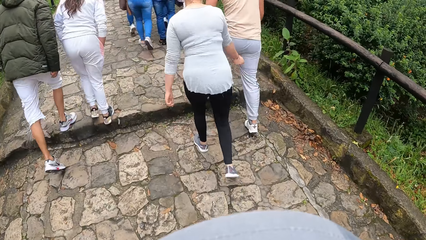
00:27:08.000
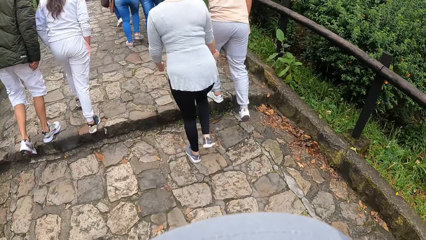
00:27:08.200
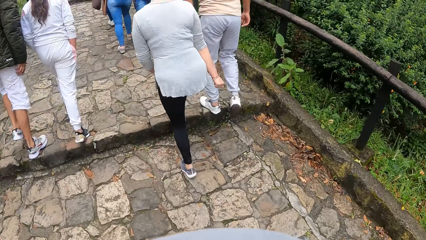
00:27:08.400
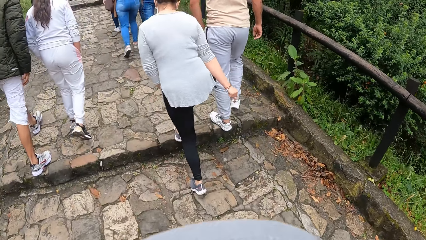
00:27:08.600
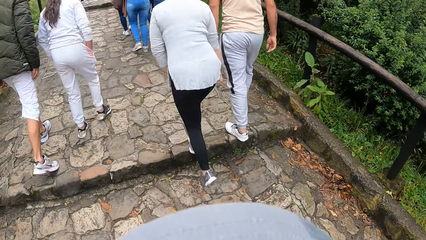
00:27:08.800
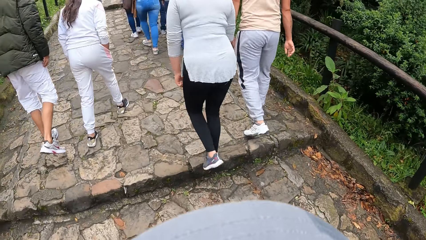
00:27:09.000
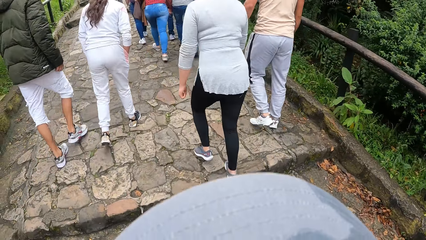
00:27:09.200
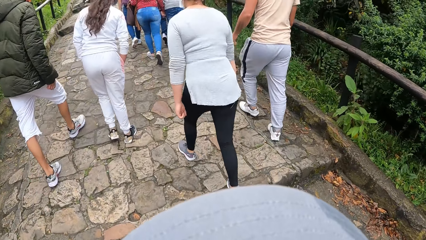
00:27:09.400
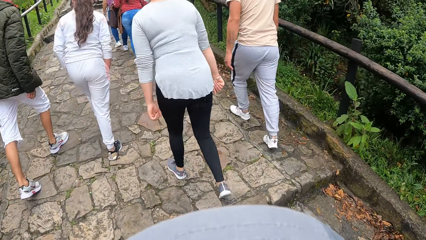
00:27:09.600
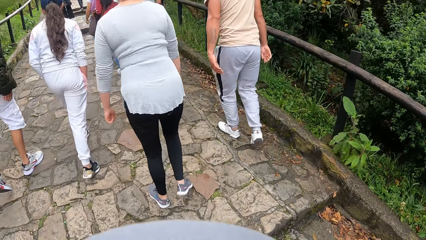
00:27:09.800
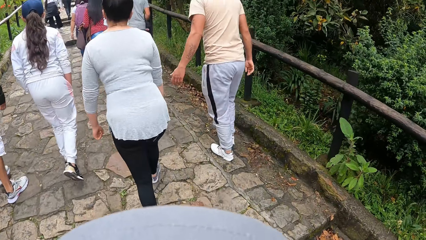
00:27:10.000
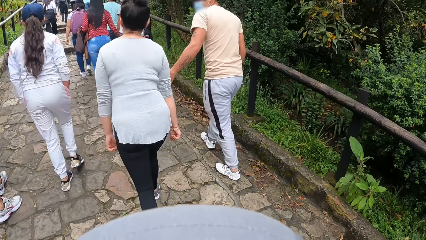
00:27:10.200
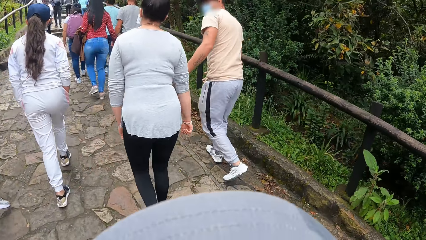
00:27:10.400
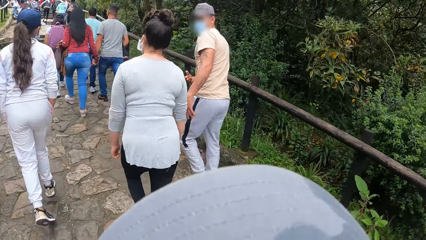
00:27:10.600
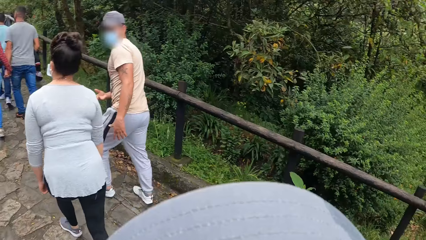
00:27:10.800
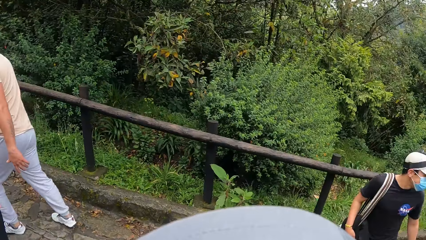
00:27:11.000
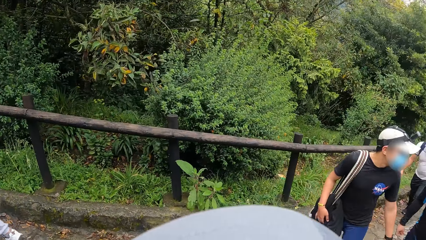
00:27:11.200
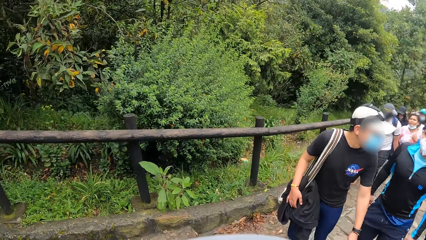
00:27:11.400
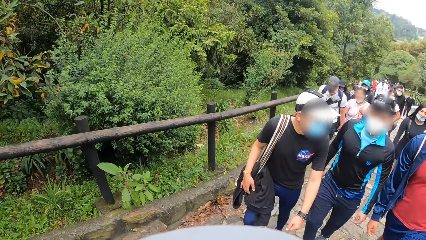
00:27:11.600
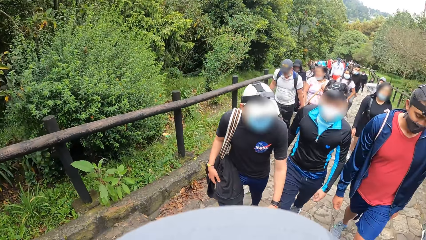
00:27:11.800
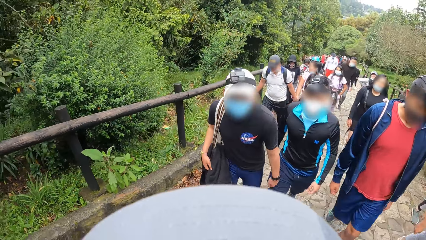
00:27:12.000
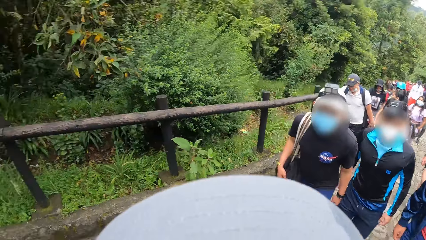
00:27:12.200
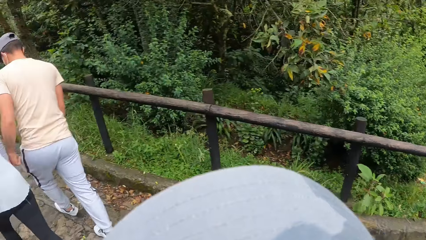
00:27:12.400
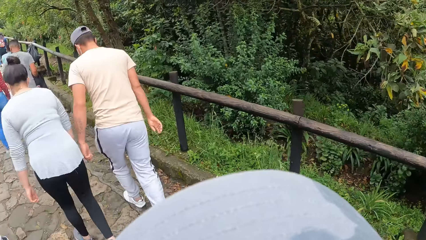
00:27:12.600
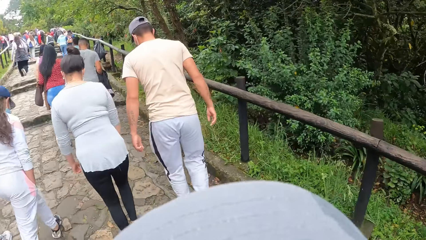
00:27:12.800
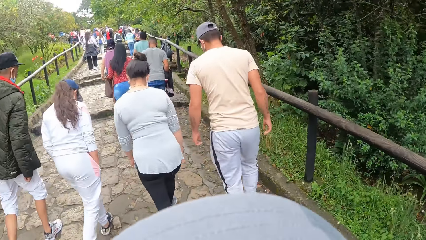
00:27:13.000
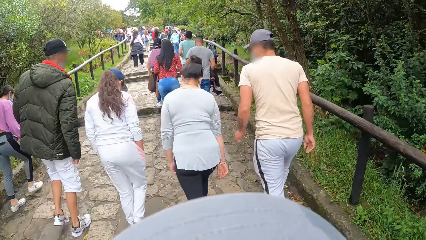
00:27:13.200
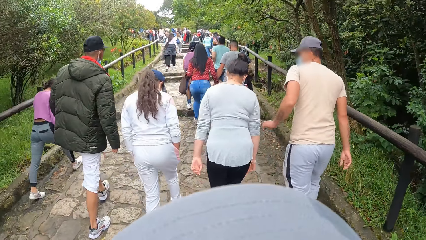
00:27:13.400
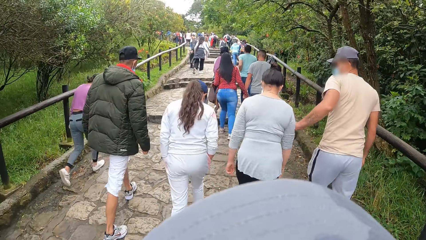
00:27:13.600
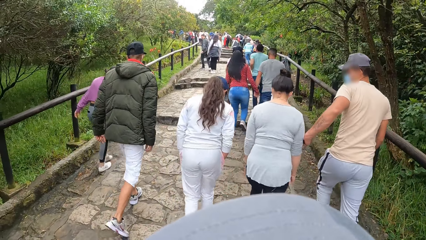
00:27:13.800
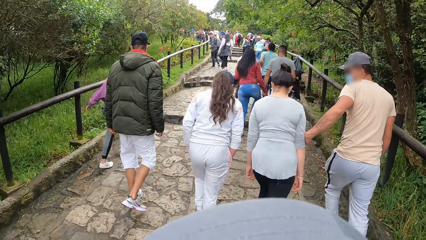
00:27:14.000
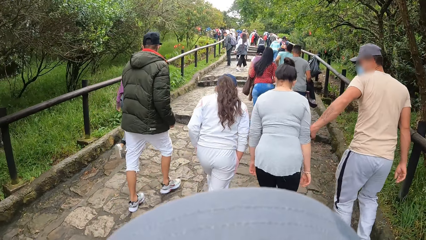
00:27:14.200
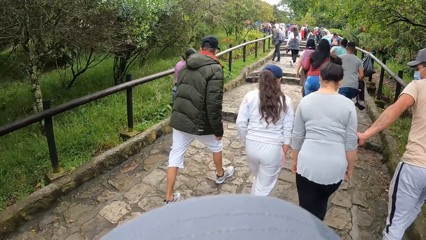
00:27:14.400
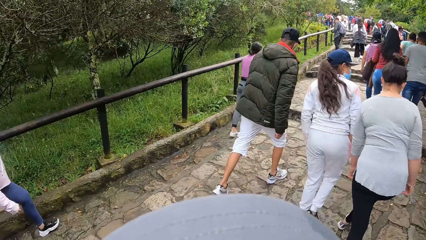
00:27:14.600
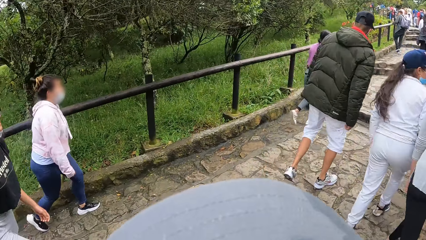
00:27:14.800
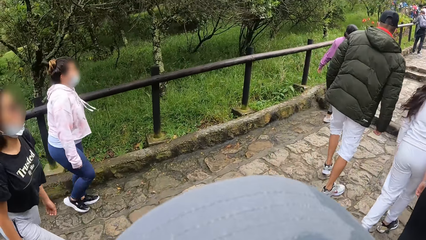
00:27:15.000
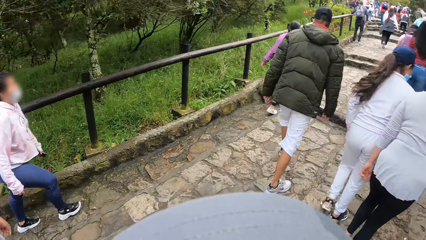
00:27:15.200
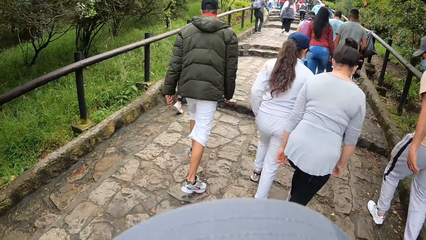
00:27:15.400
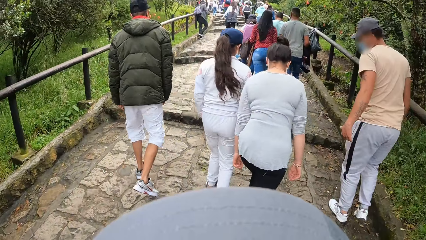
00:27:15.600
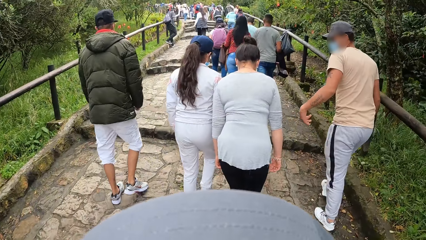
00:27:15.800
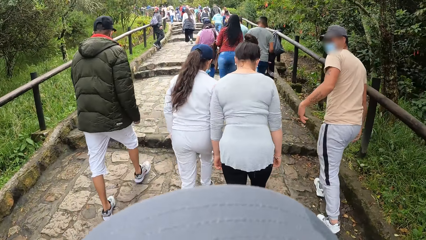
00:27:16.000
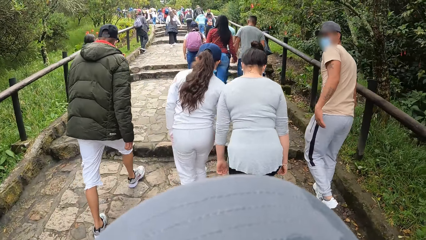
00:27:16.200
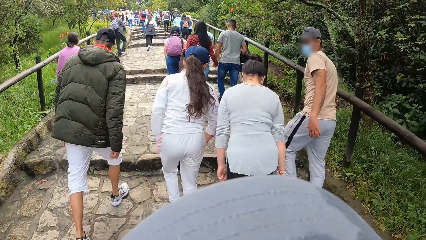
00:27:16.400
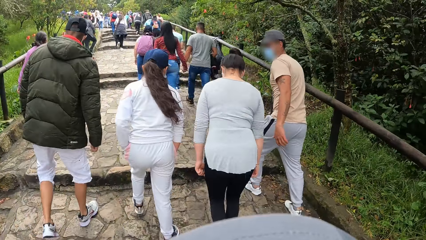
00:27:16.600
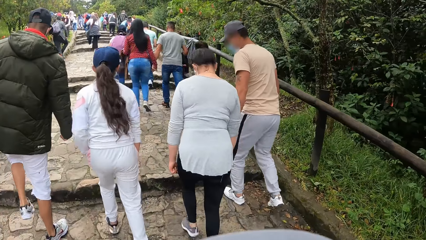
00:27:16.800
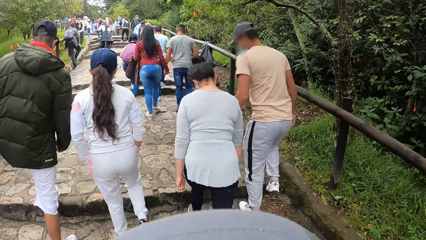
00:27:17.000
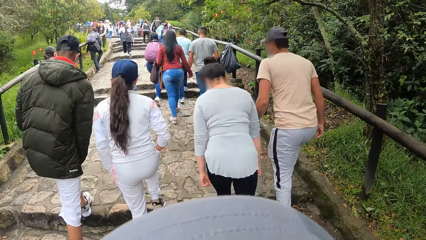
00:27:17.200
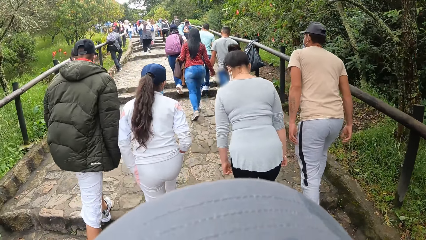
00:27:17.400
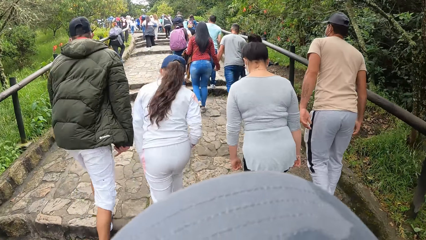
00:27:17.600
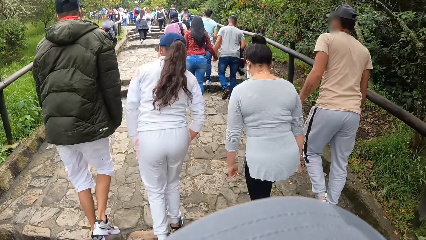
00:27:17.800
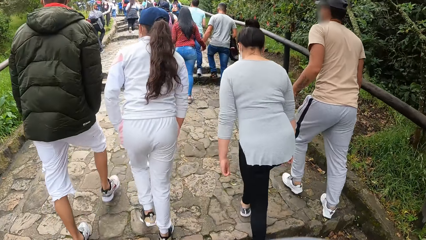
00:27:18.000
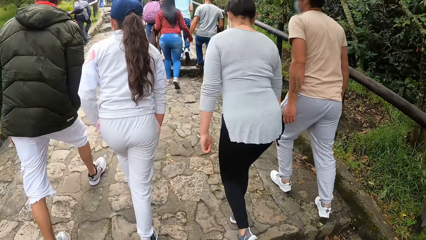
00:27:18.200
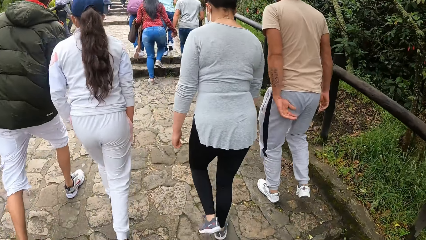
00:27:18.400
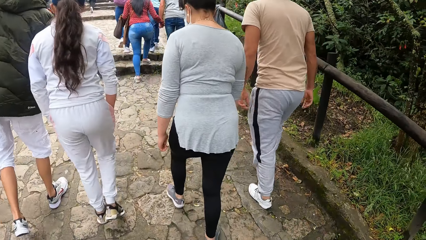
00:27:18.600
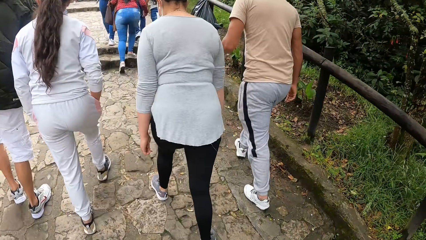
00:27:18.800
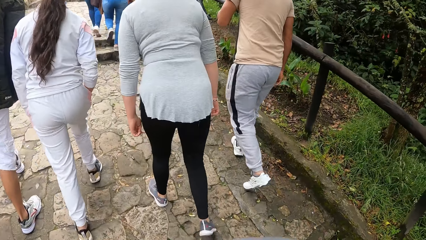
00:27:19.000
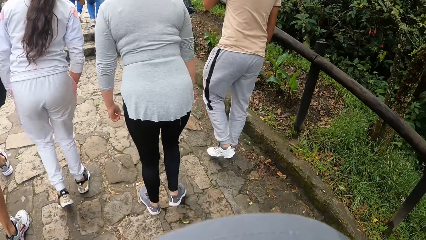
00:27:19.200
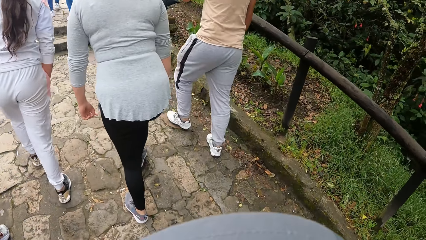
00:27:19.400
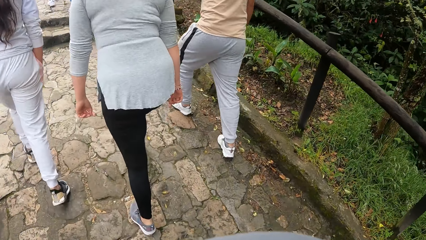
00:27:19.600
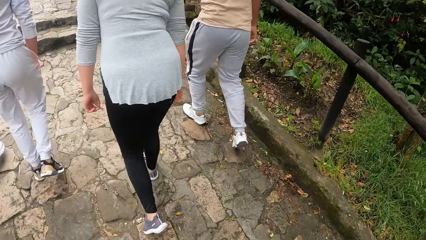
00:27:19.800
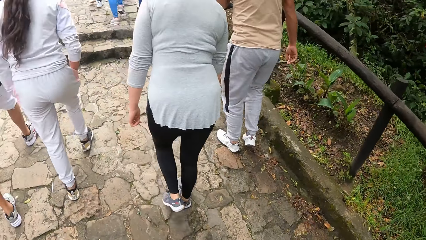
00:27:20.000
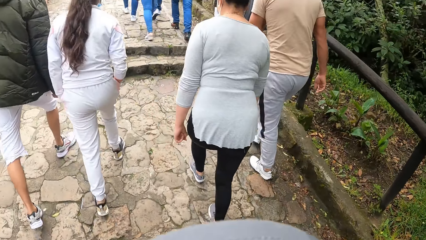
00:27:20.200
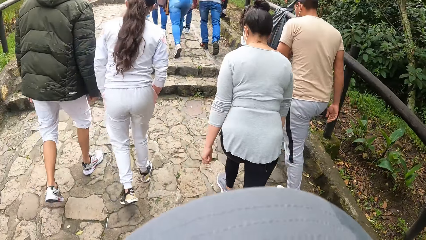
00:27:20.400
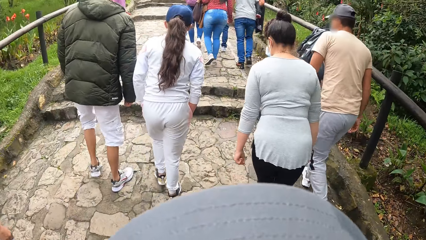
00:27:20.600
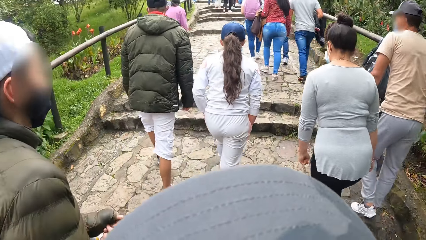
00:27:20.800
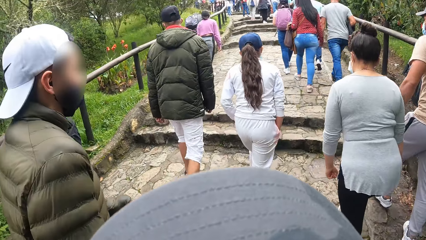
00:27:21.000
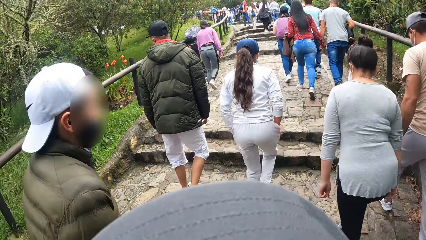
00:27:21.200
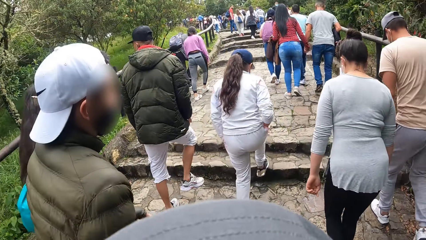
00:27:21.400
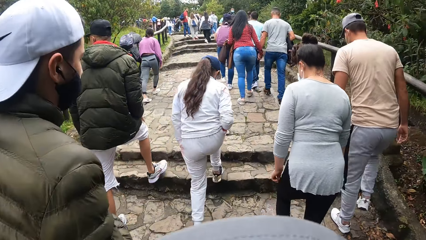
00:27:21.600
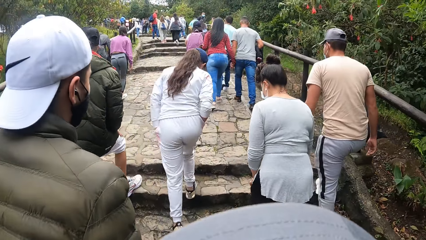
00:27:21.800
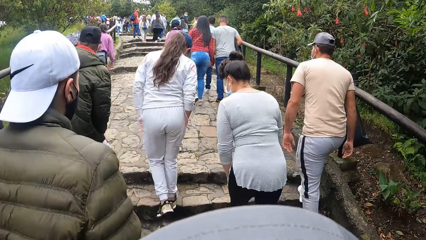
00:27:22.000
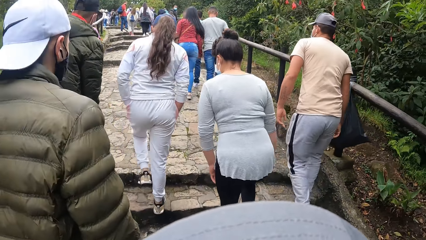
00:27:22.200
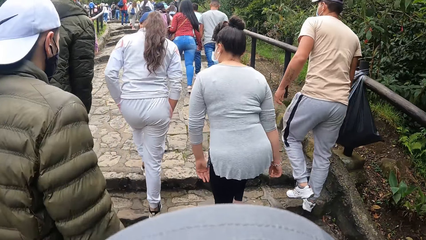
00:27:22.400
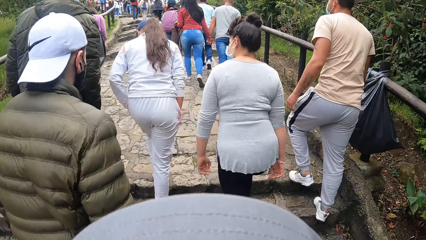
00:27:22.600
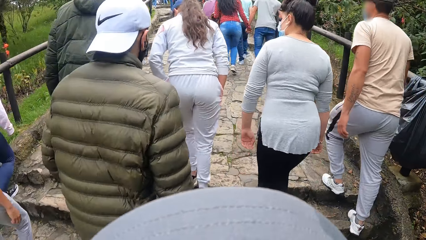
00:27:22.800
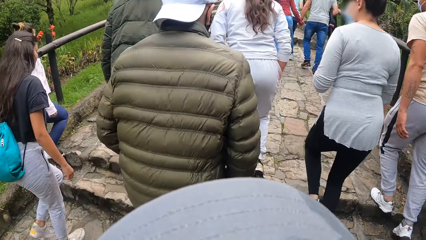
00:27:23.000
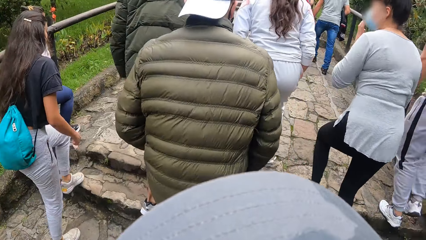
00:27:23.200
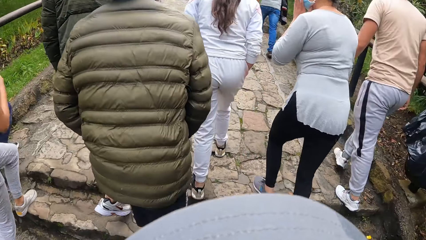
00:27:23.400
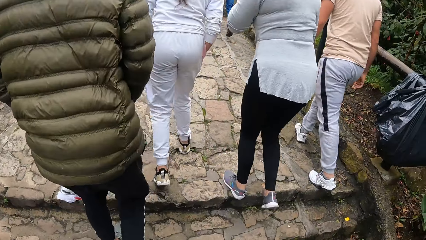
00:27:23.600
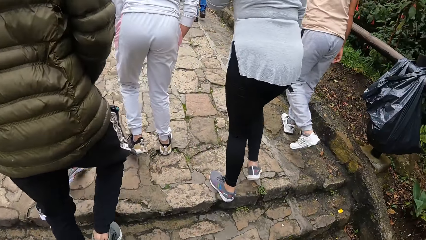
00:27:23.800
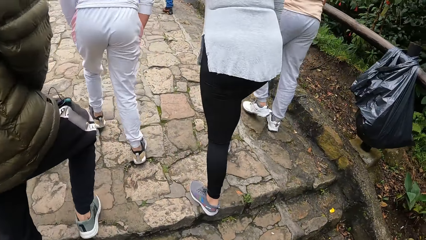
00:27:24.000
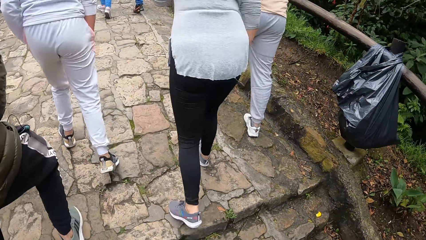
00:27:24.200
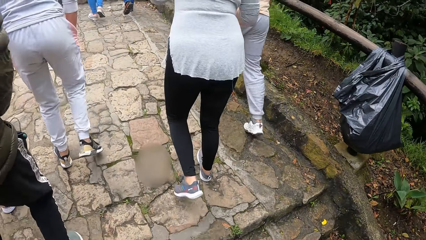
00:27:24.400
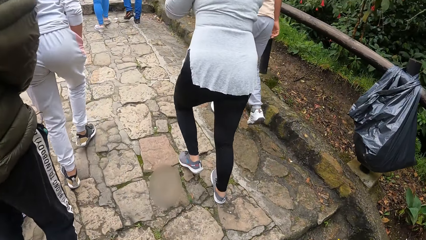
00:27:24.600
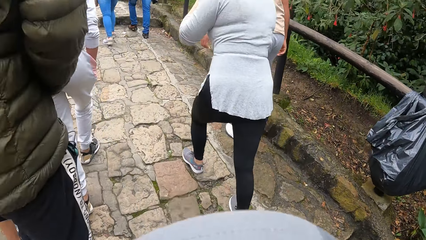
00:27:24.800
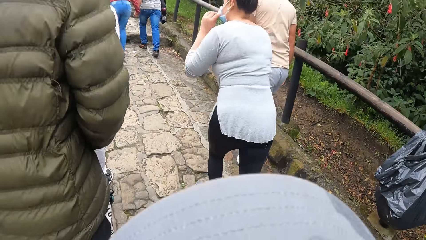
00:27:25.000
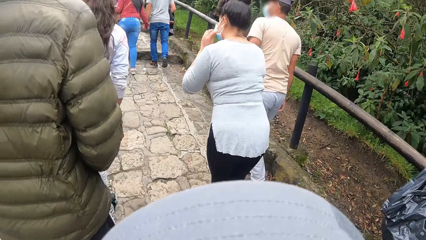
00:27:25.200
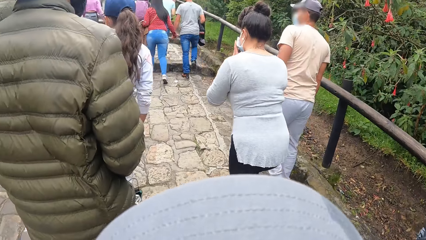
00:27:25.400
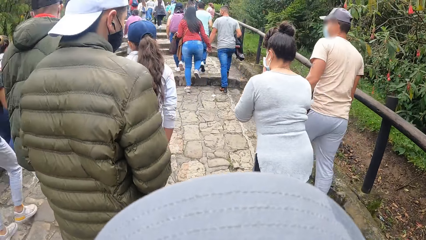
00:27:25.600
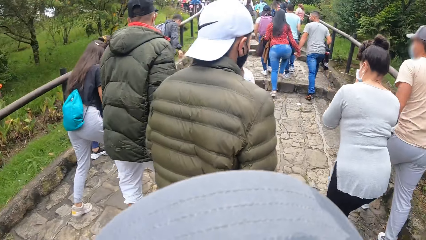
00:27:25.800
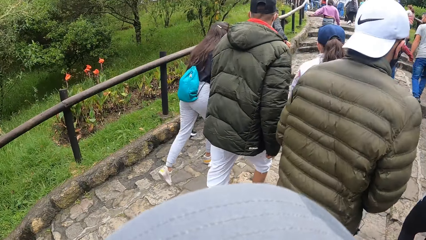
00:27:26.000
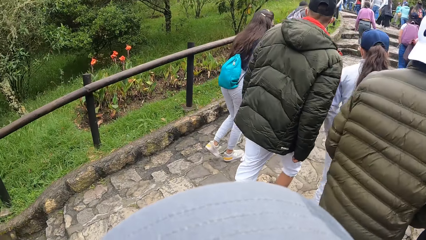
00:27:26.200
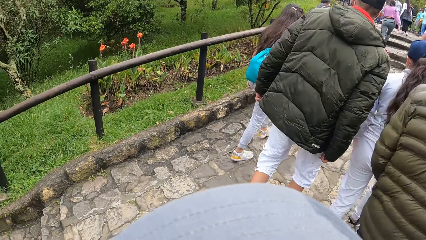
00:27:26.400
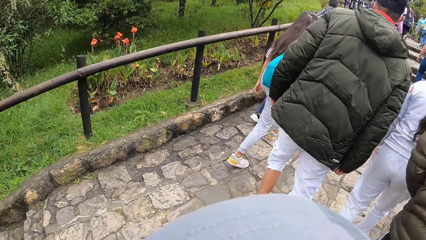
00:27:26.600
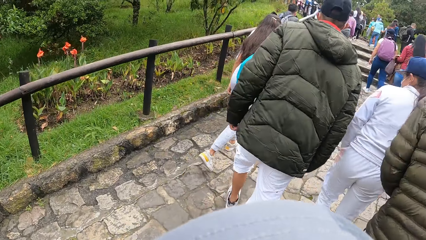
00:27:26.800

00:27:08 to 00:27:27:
The man interacts with another man and a third man. Another man walks up the staircase. The woman adjusts a nose mask on her face with her left hand.
